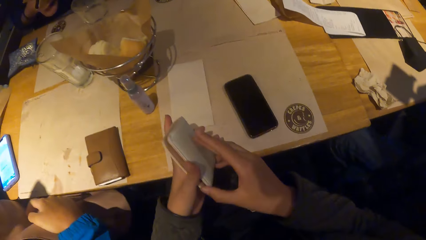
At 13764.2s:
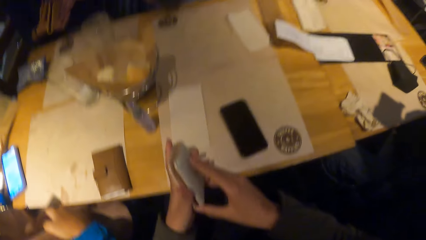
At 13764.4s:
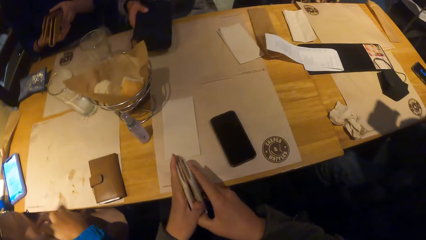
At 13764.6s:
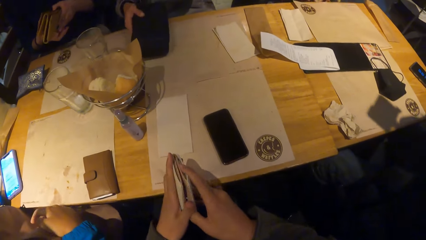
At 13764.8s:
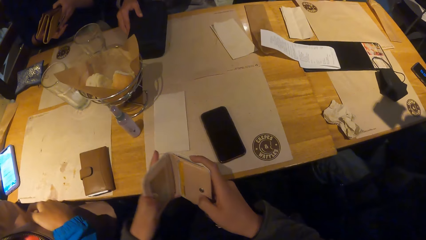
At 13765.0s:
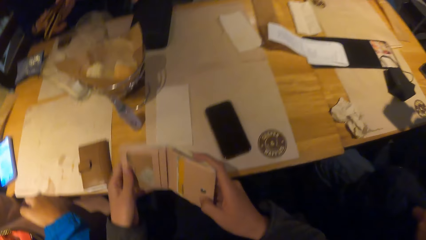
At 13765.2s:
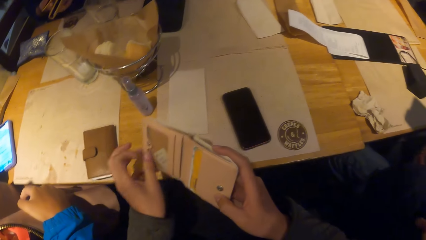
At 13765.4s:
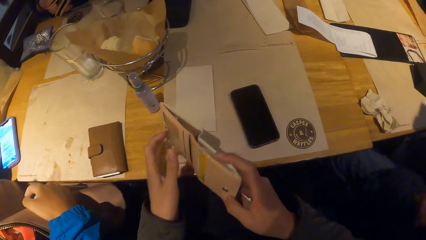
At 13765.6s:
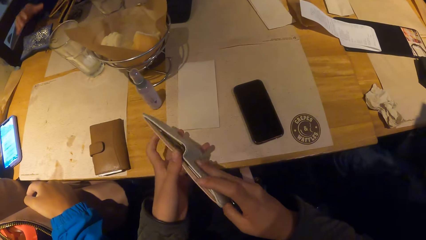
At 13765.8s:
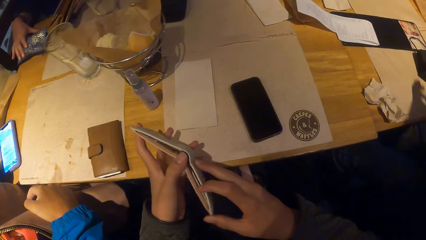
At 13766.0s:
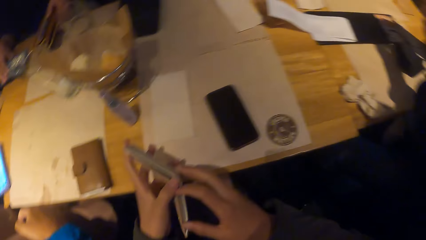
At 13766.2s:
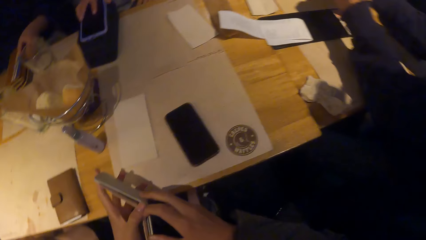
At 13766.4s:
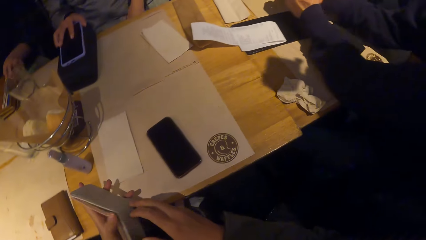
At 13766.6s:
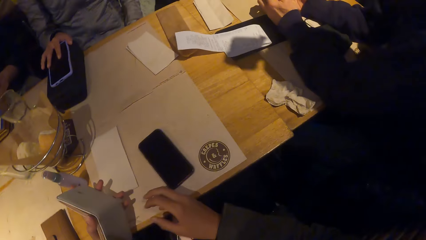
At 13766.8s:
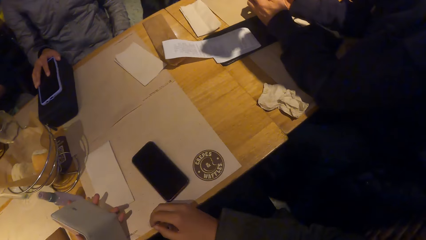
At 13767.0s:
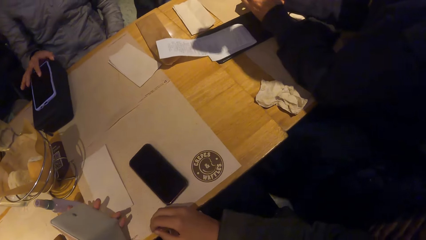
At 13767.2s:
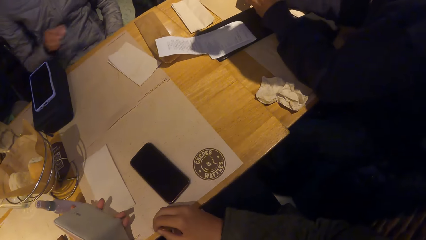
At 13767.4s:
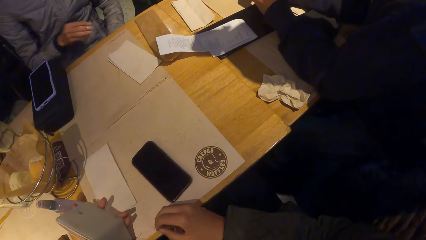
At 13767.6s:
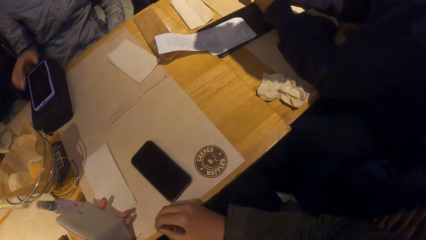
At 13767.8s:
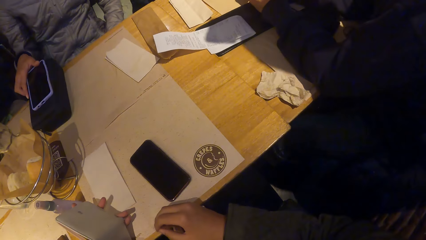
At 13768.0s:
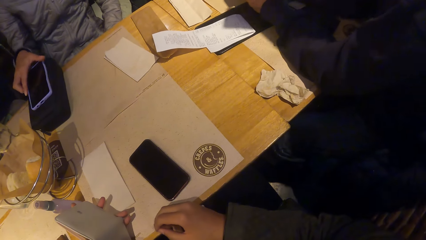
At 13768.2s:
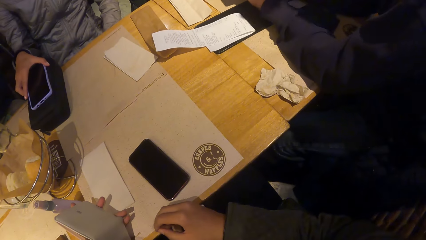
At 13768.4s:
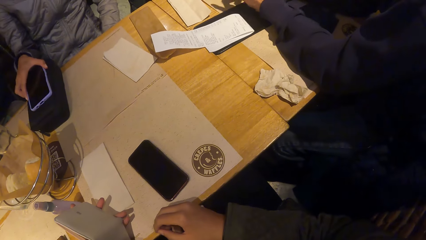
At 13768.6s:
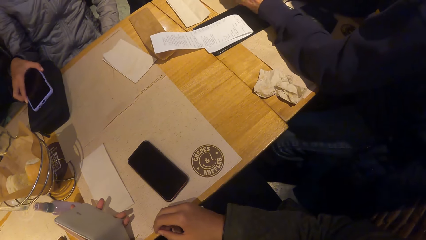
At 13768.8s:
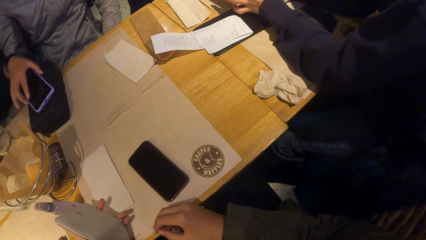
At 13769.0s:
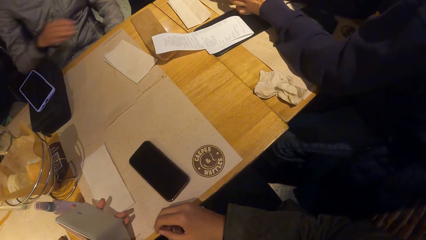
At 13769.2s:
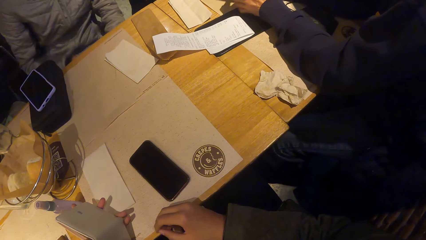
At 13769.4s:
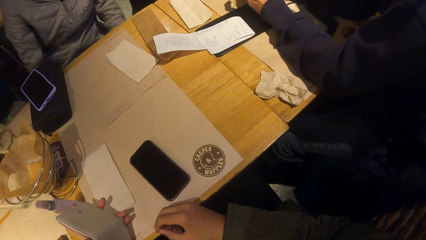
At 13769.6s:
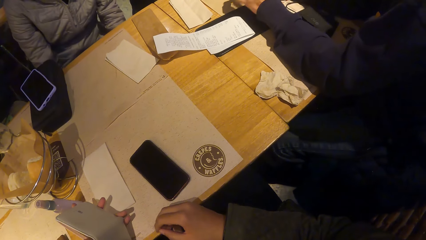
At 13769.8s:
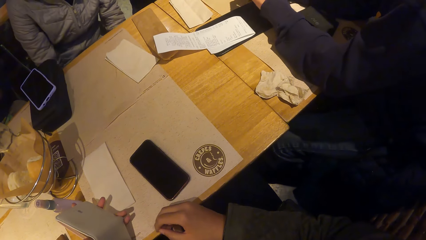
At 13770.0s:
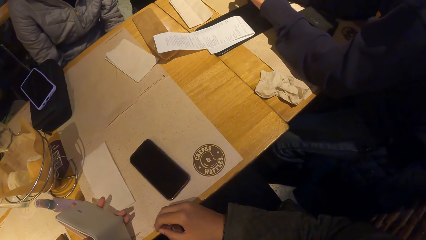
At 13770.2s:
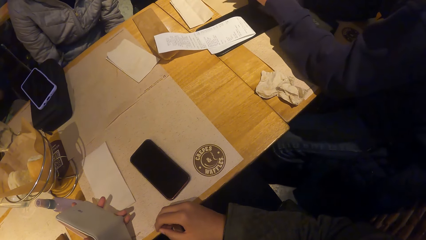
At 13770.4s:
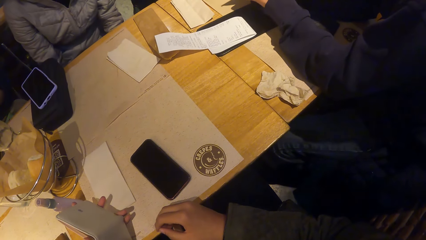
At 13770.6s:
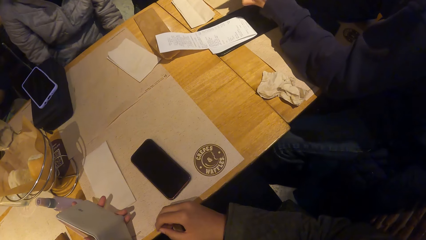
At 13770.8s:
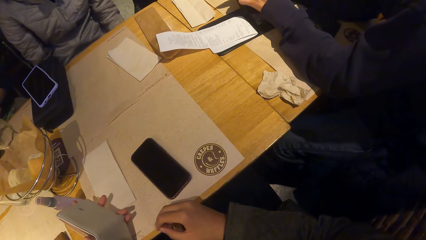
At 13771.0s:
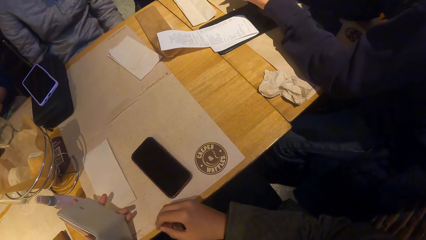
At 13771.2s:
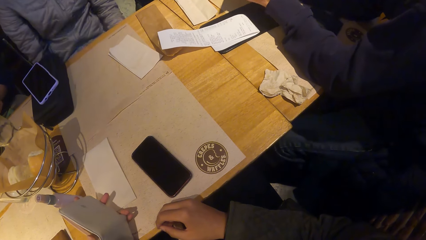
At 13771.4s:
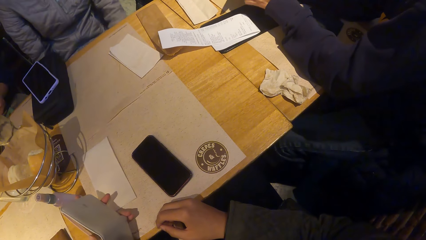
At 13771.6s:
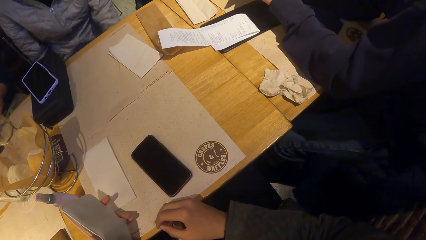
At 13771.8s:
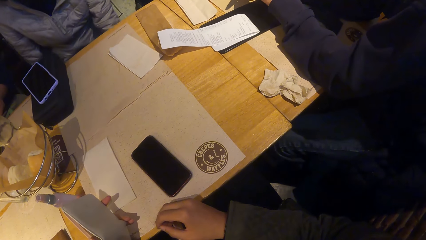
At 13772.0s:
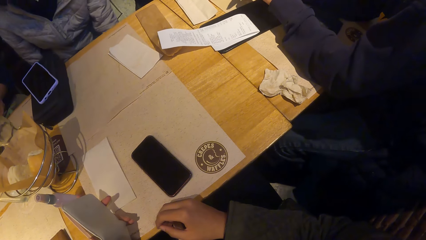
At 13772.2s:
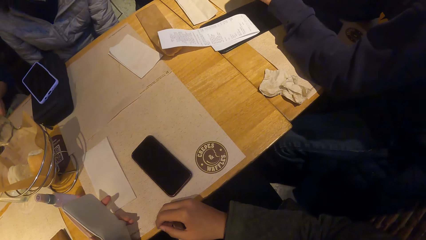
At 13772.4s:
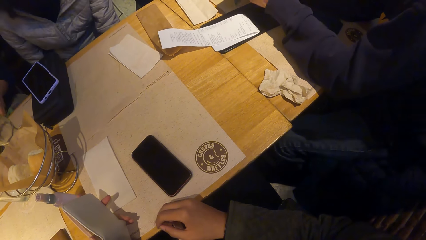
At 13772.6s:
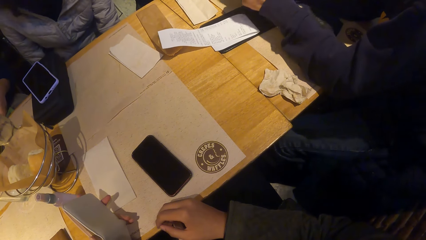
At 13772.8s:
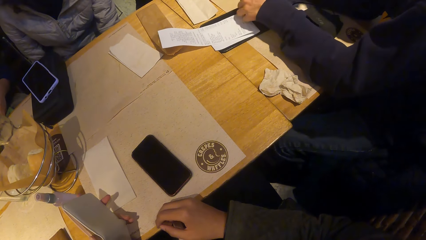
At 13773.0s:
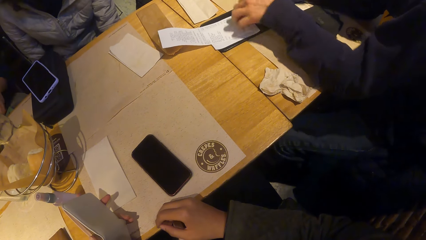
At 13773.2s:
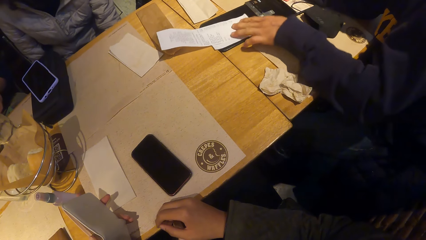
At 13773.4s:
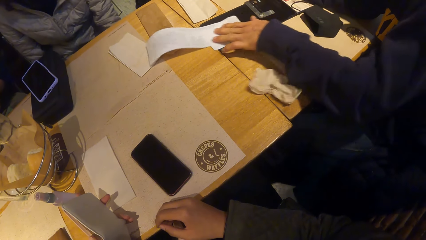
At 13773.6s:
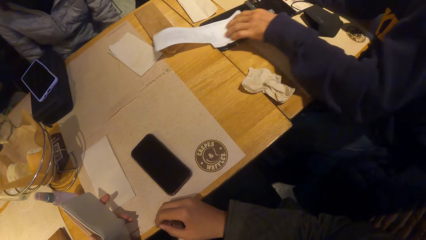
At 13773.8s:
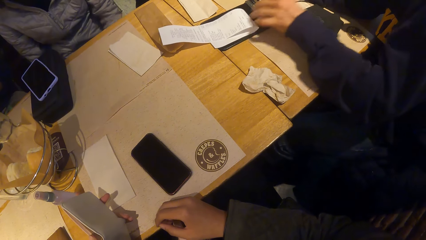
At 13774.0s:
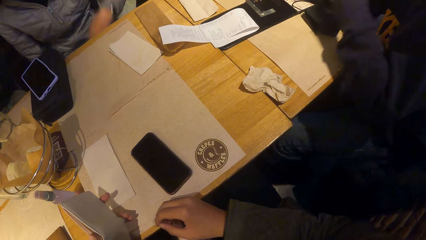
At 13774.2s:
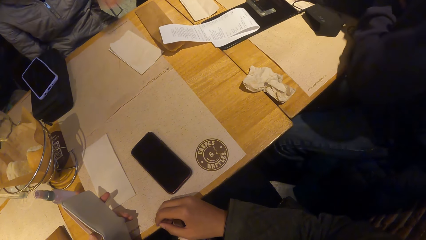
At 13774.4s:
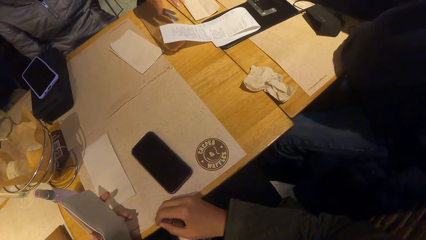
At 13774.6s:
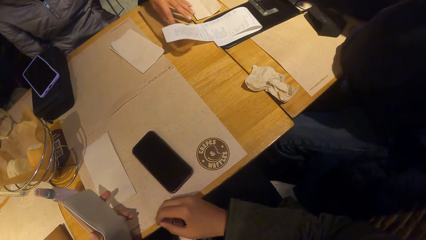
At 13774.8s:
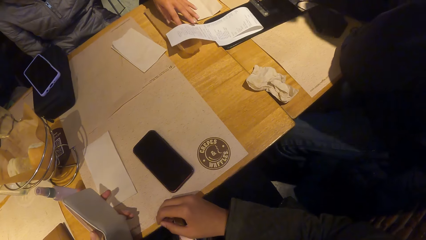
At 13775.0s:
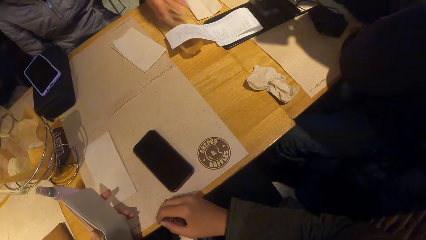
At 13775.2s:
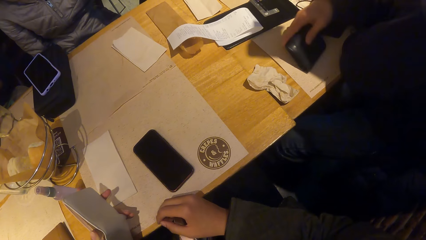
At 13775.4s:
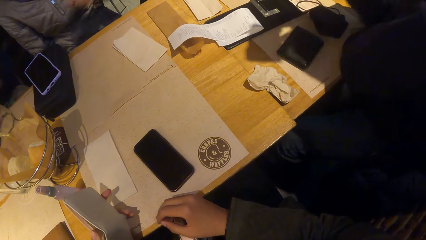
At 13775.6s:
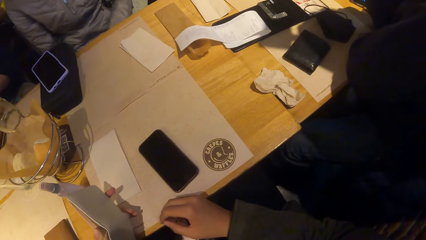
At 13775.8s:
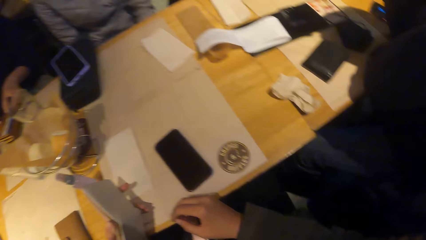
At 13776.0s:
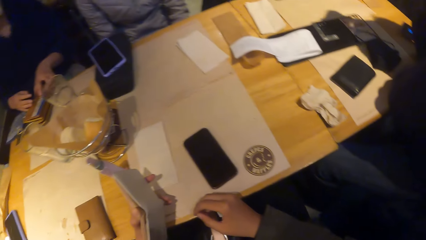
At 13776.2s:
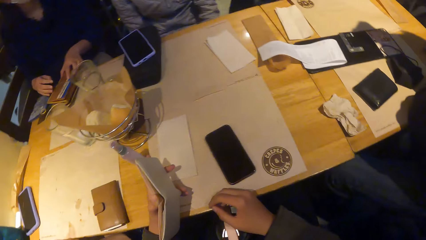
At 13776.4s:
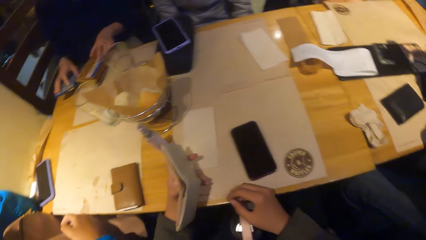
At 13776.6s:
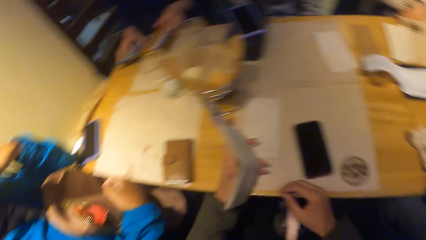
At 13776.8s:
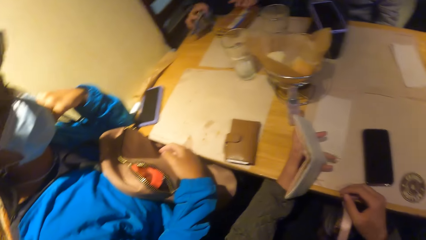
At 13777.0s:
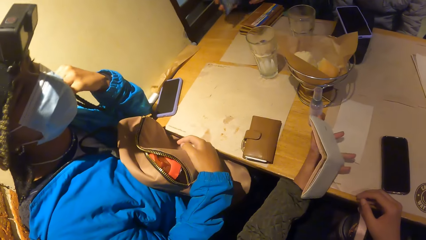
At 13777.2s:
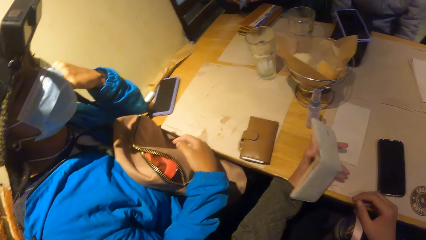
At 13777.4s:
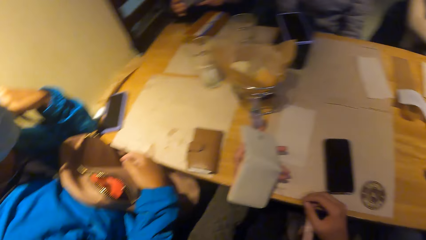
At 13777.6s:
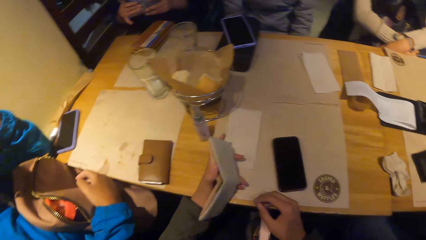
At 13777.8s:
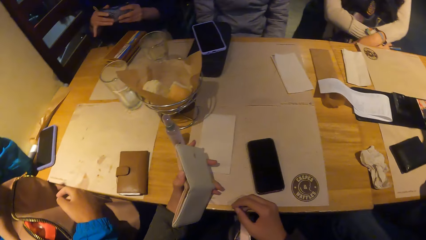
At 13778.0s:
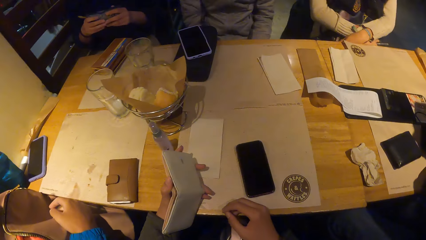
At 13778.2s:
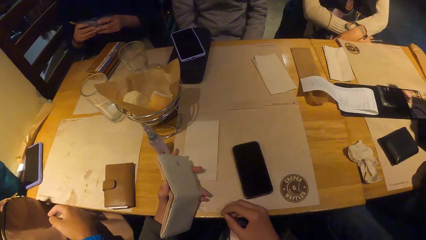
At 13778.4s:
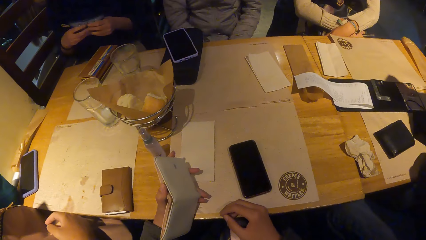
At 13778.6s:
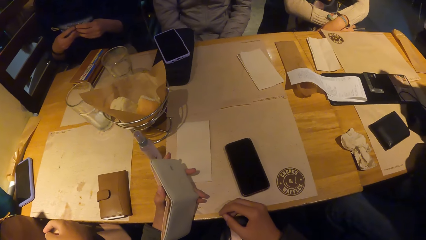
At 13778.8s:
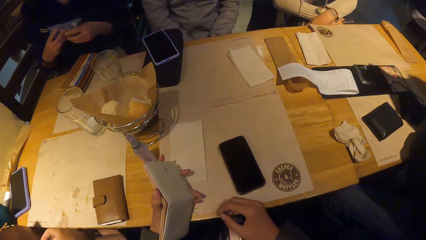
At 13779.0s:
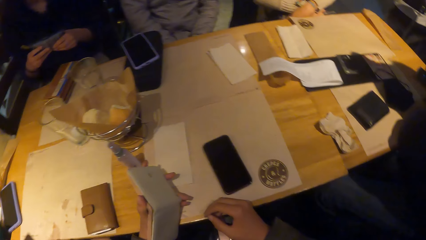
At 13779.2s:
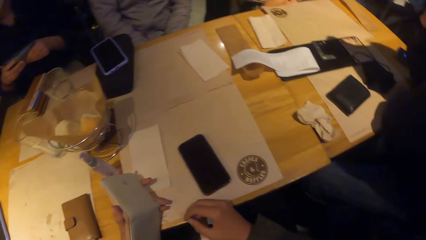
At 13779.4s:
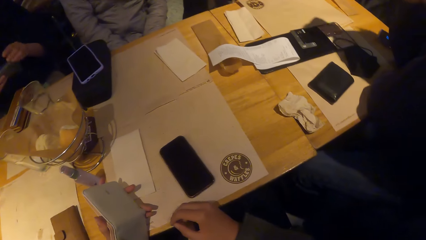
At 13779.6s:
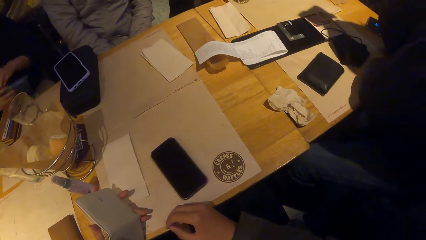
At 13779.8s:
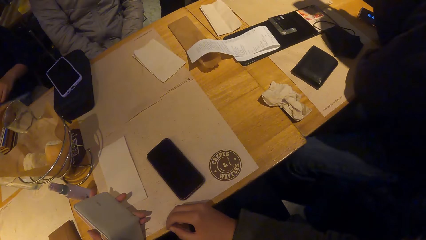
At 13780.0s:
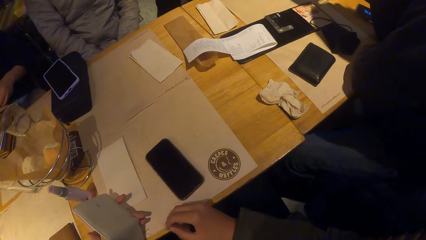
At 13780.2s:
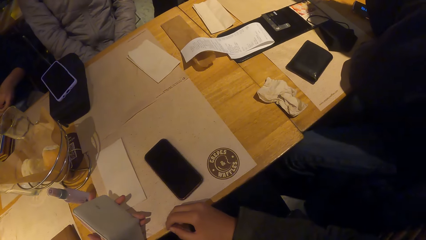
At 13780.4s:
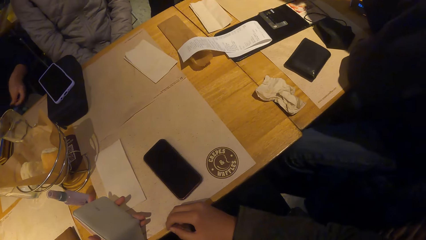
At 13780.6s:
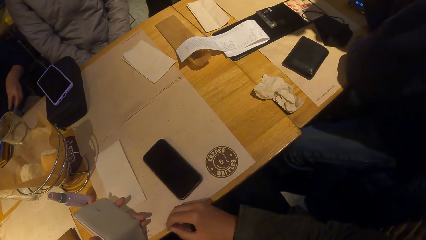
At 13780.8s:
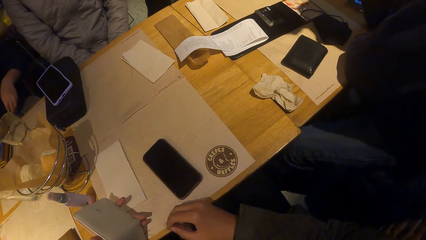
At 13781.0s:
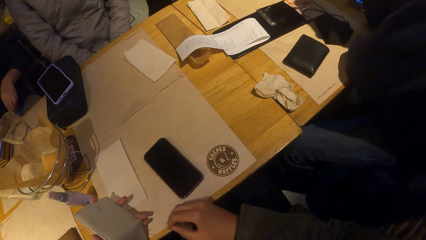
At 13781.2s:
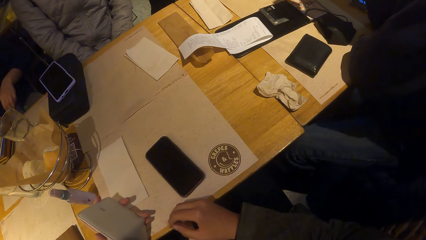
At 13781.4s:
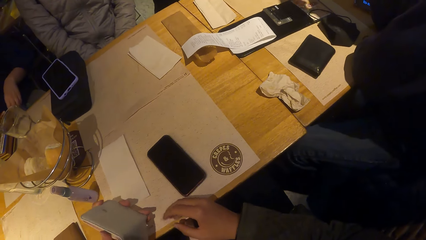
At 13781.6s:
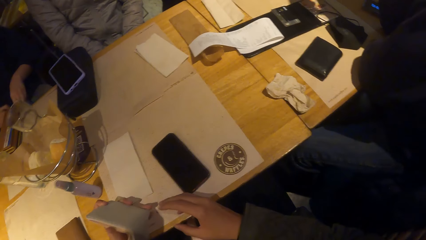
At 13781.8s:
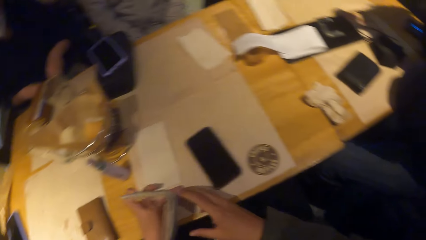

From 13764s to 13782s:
The camera wearer opens the wallet with both hands. A woman places the purse on the table mat with her right hand. Another woman places the purse on the table mat with her left hand. The first woman places the phone on the purse on the table mat with her right hand. The first woman moves the phone on the purse on the table mat with her right hand. A man places a debit card on the slate on the table mat with his left hand. The man moves the bill or paper on the slate on the table mat with his left hand. The first woman touches the bill on the slate on the table mat with her left hand. The first woman moves the paper. The man places a wallet on the table mat with his right hand. The other woman takes the purse from the table with her right hand and holds the purse with both hands. The camera wearer turns around the room. The other woman unzips the purse with her left hand.
